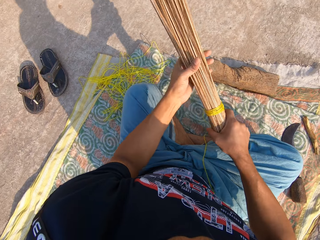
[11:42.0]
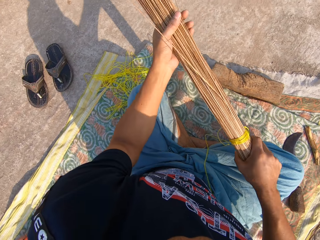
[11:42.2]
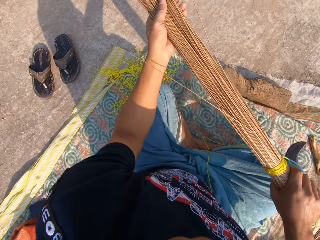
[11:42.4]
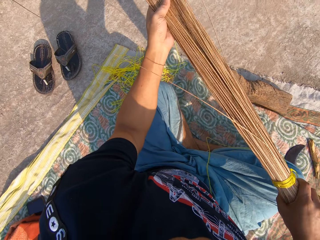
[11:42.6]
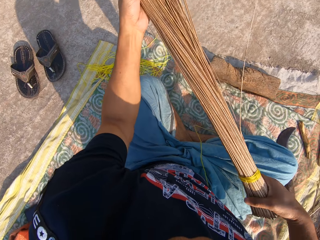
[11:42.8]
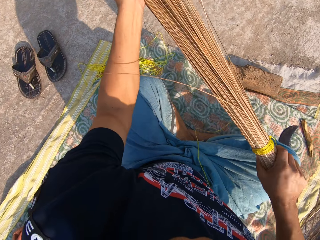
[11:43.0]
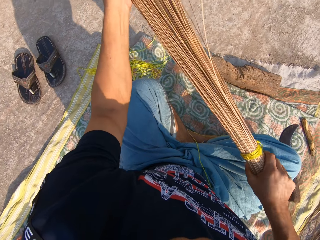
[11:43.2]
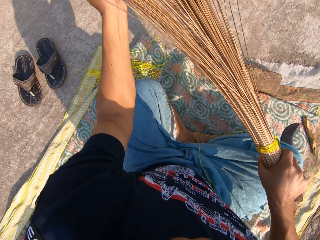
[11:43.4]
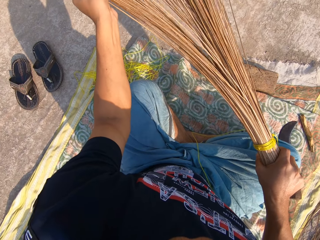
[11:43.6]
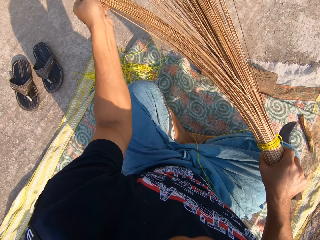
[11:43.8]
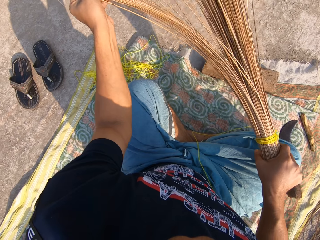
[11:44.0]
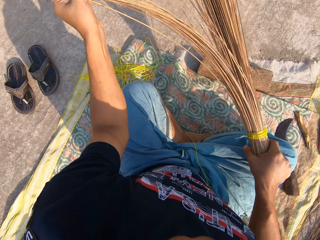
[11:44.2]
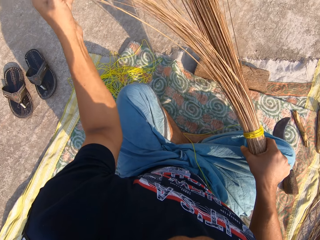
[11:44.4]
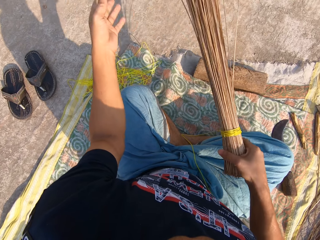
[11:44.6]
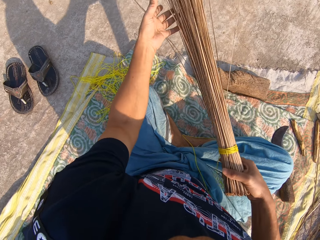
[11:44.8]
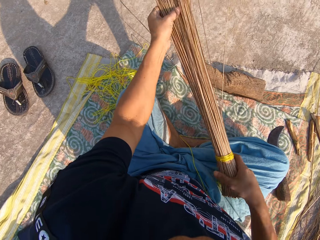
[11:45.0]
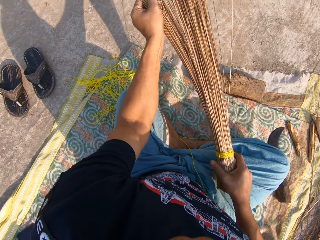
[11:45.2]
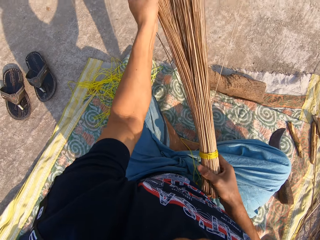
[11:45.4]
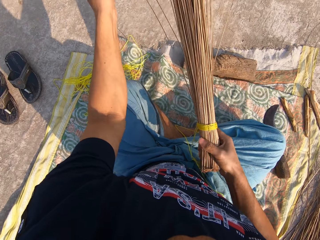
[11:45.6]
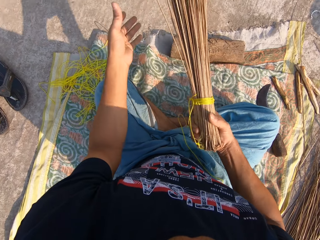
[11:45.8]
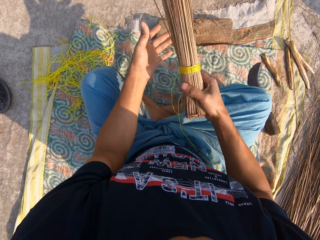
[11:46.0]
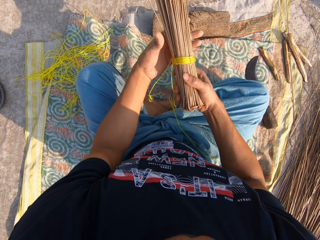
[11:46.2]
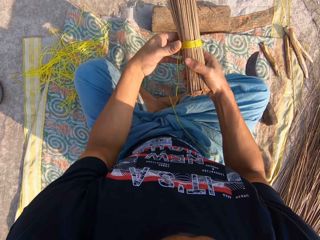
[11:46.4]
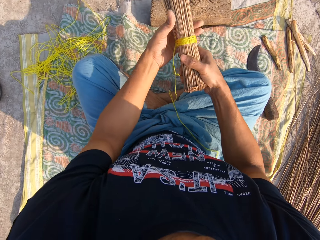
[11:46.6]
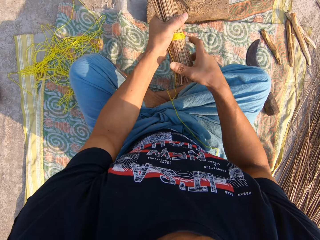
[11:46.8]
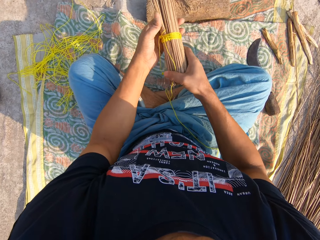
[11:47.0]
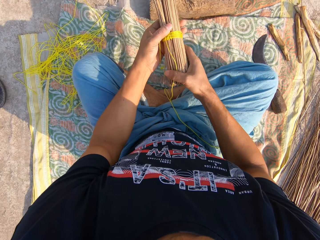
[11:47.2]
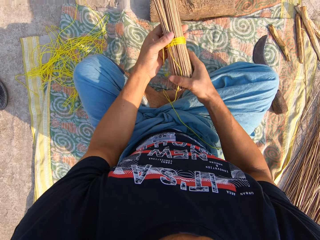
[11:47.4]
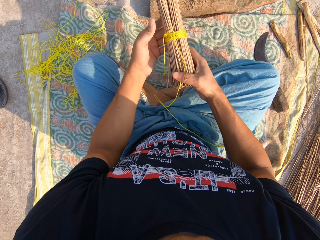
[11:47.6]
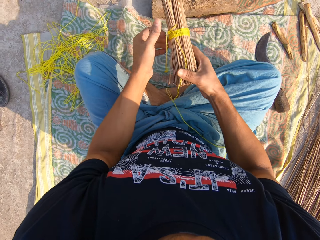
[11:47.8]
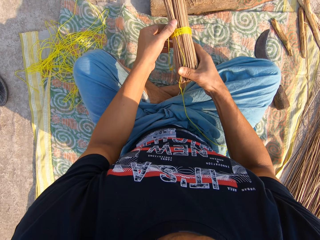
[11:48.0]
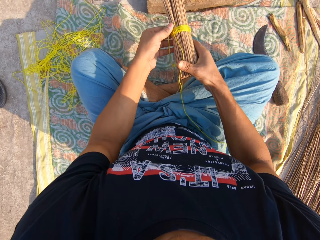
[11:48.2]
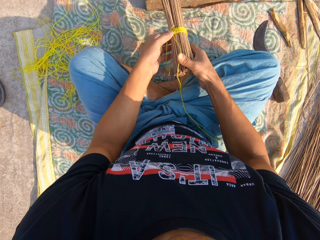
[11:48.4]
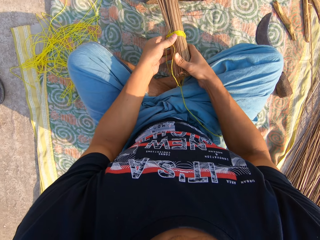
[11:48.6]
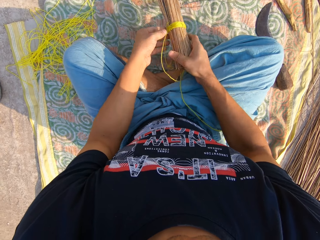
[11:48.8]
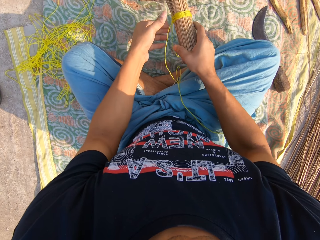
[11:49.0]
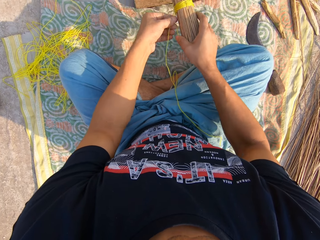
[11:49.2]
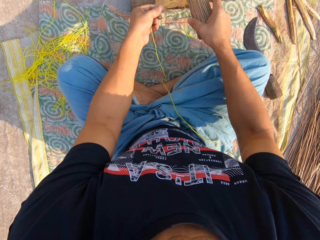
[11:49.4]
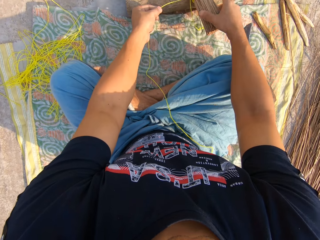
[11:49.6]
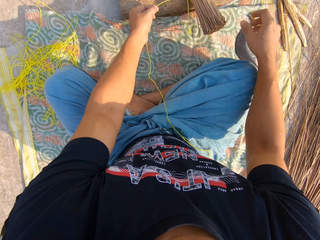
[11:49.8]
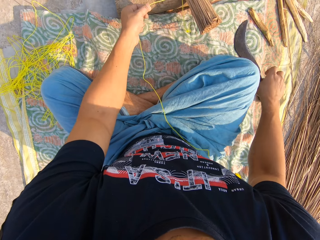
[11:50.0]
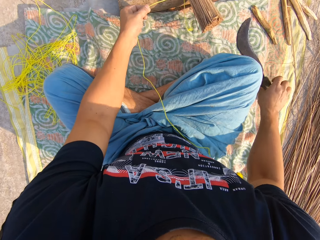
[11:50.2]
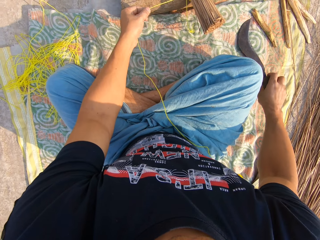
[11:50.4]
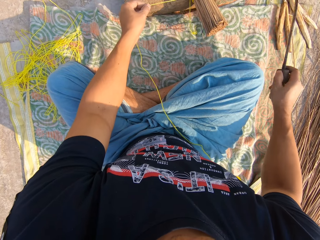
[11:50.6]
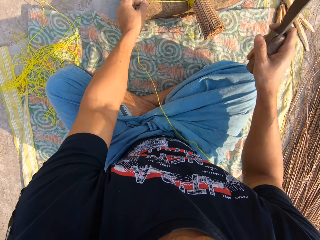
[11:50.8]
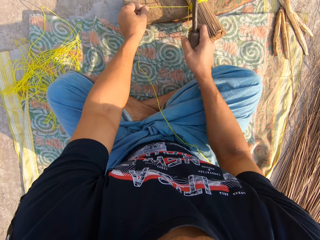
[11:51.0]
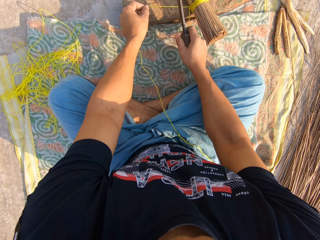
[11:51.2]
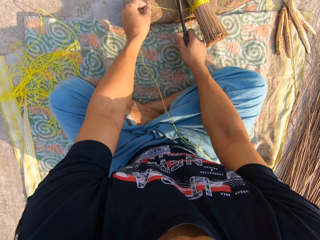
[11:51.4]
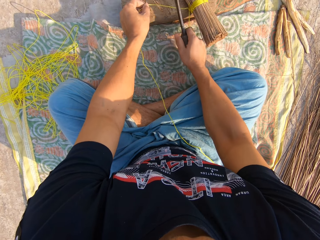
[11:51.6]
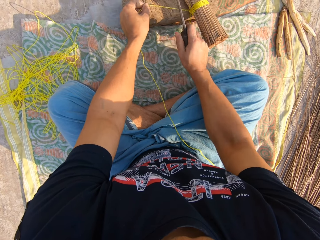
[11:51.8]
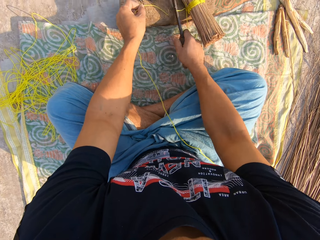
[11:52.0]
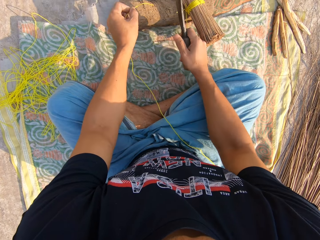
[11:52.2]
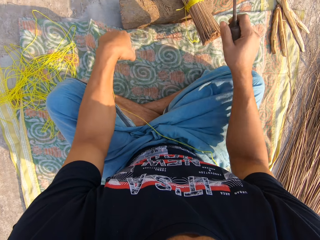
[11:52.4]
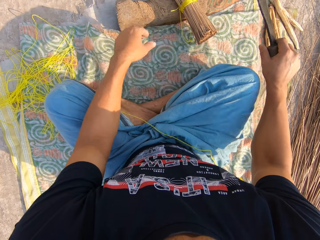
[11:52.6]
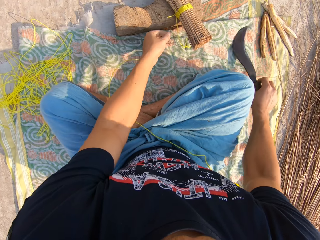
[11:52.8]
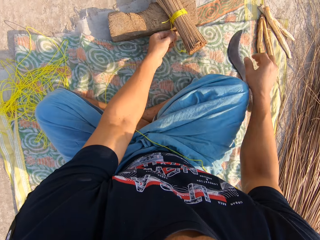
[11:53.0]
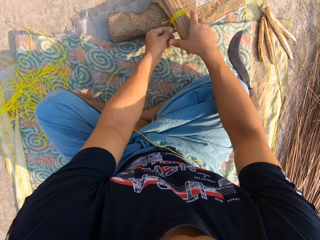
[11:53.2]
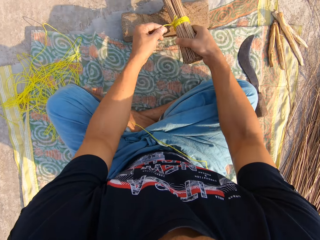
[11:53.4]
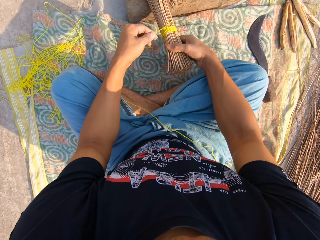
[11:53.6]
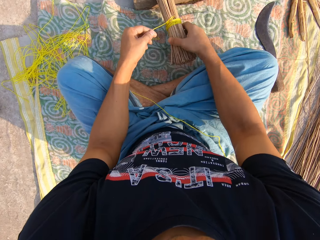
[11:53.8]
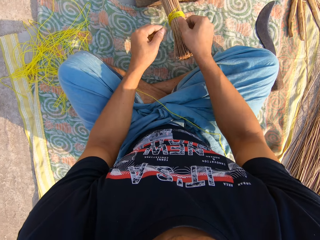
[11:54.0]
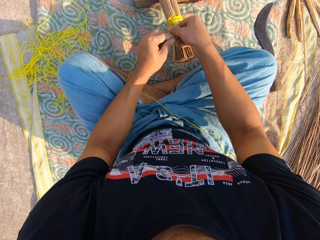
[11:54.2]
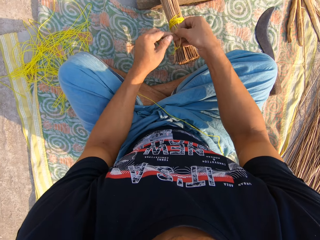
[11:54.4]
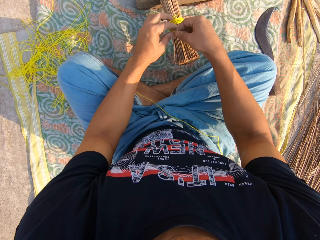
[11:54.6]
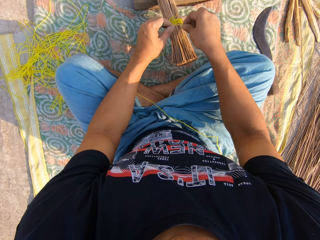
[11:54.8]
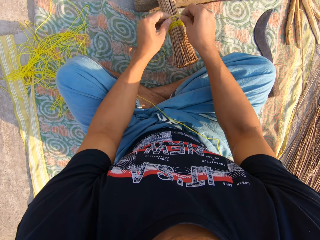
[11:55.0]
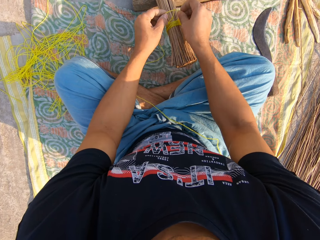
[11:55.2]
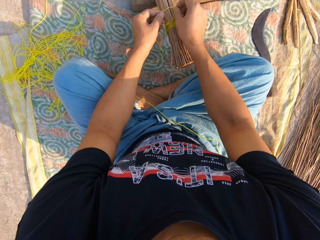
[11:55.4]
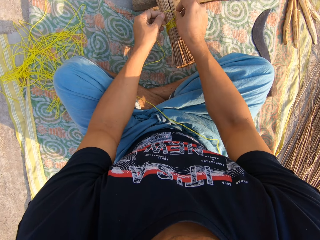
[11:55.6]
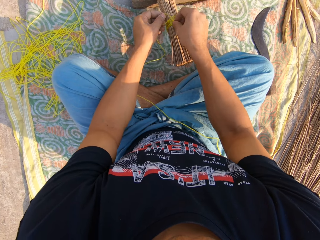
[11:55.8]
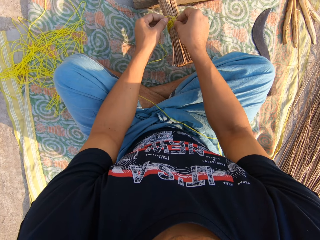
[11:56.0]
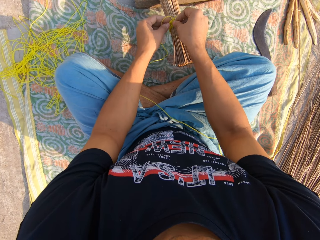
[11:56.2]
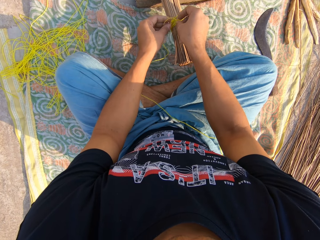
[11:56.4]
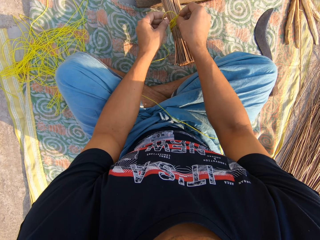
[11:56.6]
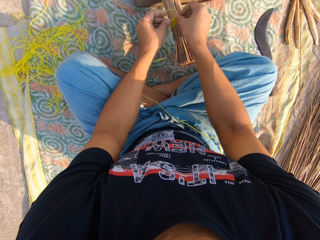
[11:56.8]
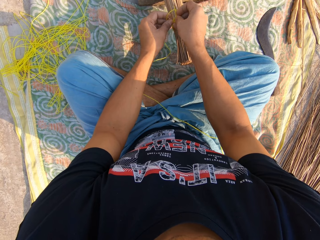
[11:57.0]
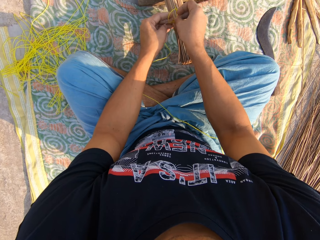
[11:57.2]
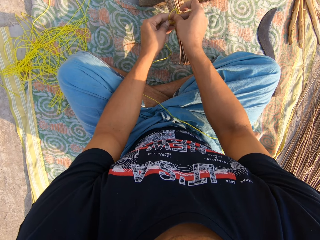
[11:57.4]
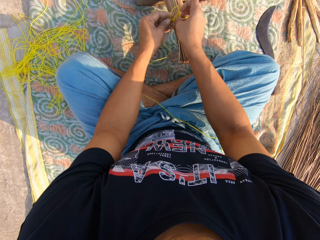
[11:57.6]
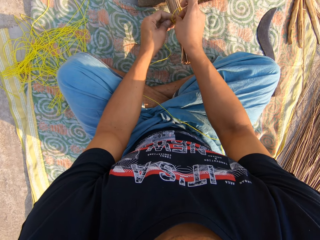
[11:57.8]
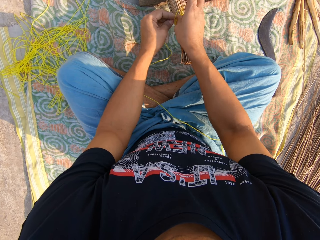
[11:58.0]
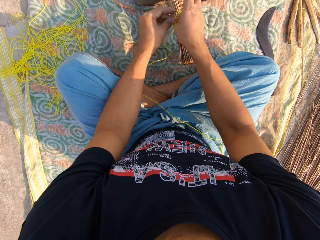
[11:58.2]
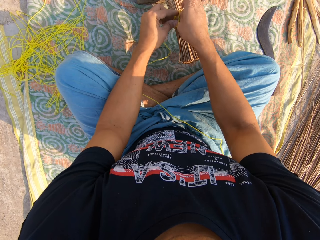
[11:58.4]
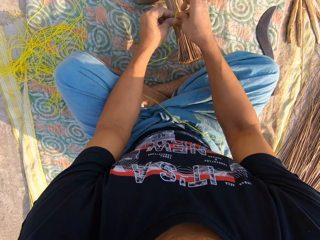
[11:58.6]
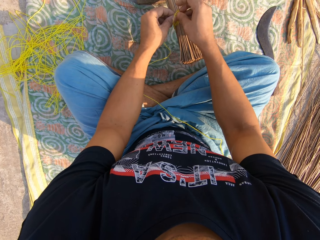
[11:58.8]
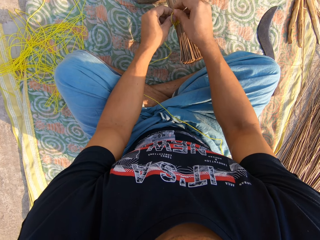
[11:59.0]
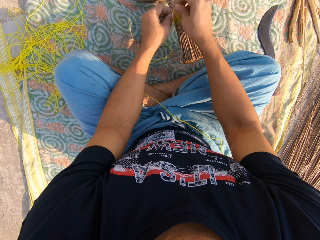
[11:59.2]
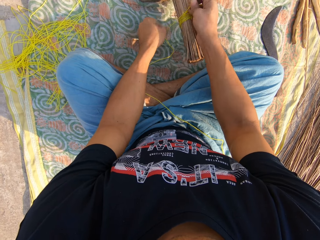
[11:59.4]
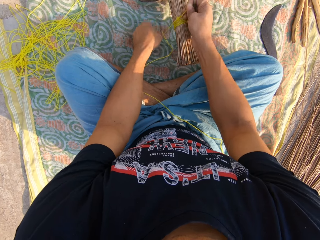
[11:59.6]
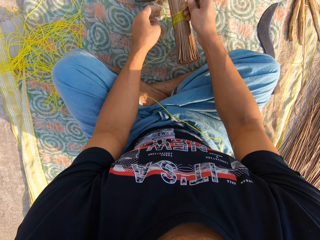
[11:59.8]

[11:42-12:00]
The camera wearer picks up the knife on the floor with his right hand. He holds the rope with his left hand. He cuts the rope attached to the broom with the knife in his right hand. He drops the knife on the floor with his right hand. He tightens the rope around the broom. He ties a knot.

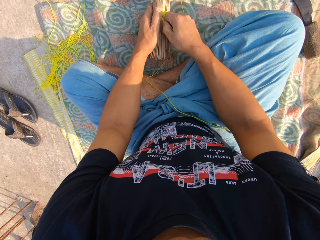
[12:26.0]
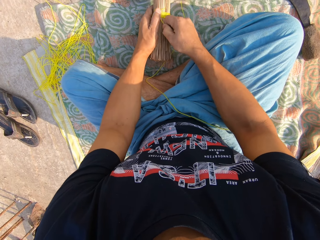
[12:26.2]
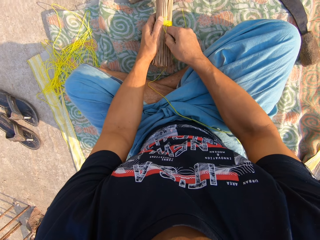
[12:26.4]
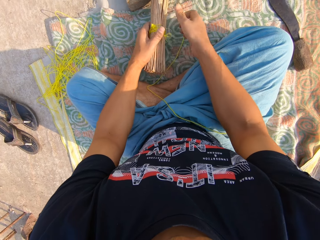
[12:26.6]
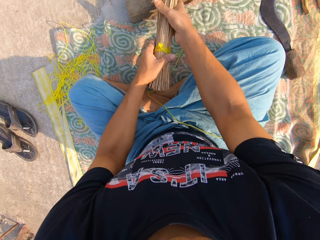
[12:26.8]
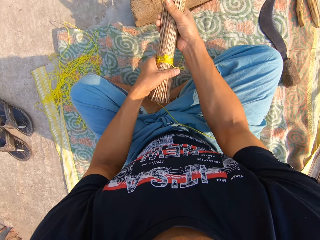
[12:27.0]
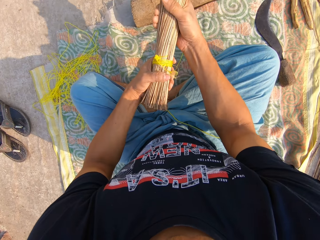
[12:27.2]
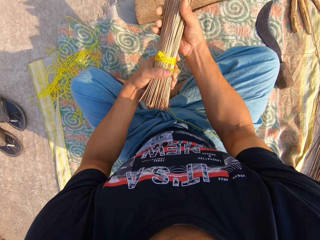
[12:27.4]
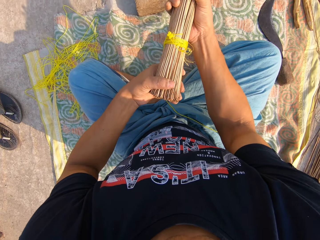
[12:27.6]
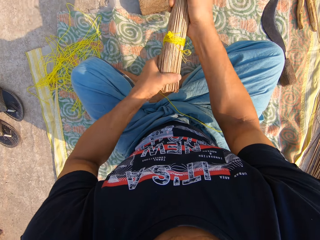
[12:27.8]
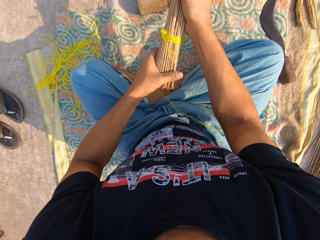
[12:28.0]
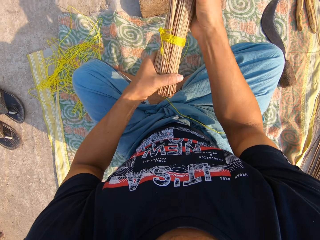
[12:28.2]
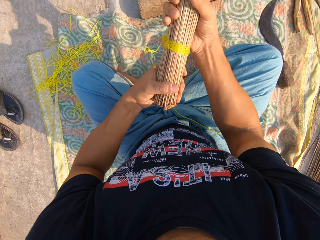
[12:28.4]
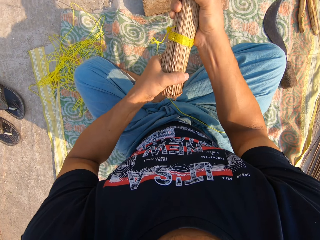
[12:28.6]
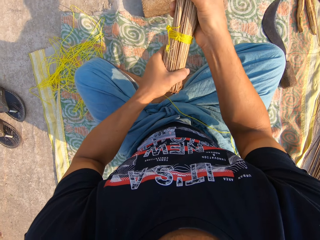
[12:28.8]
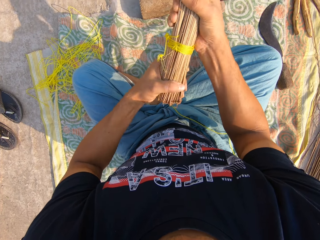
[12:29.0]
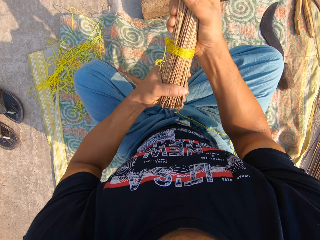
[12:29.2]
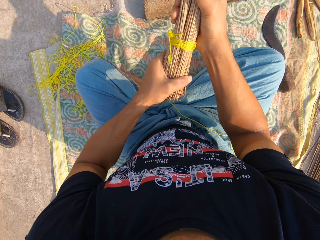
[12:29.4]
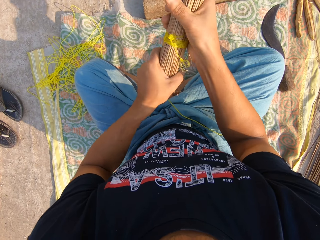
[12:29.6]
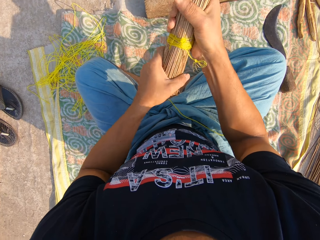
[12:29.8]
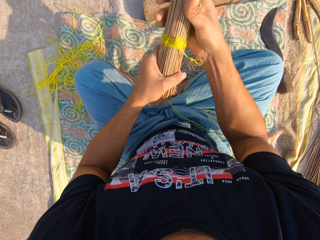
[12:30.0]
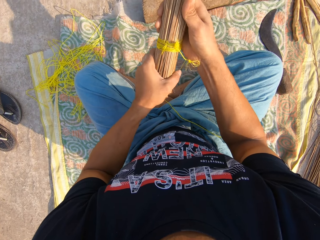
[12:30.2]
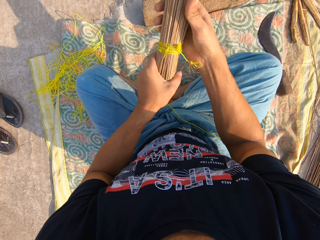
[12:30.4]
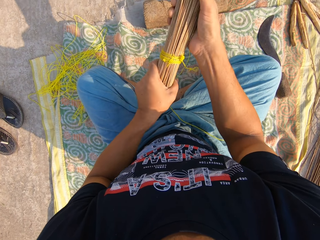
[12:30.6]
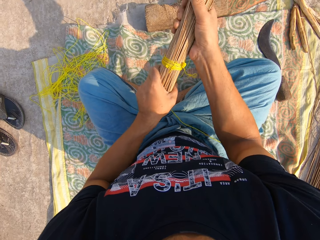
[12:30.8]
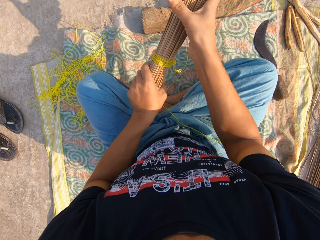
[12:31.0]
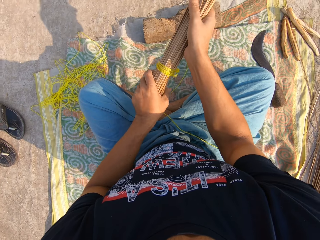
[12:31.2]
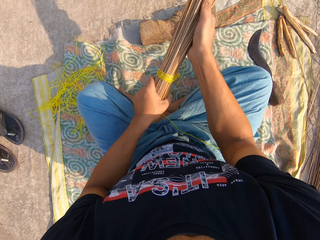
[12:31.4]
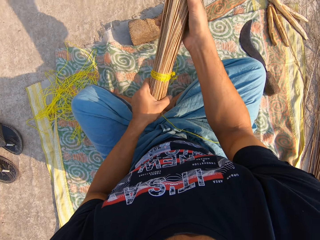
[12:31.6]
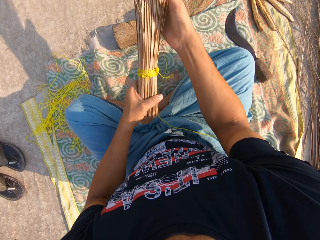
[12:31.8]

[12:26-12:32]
The camera wearer adjusts the broom with both hands.
